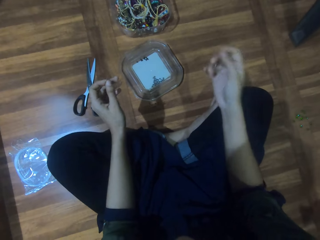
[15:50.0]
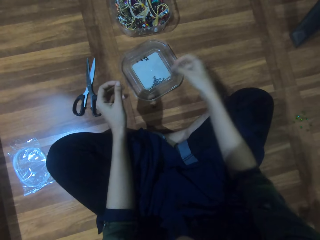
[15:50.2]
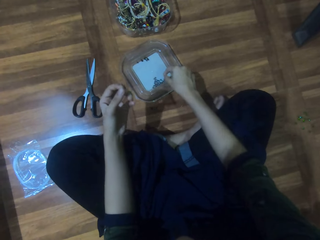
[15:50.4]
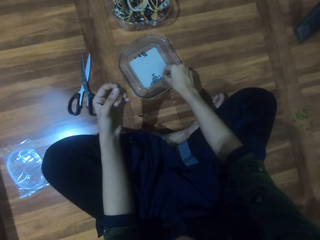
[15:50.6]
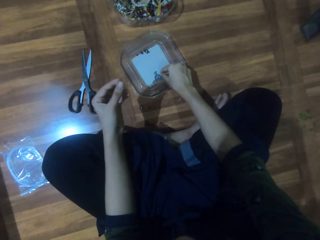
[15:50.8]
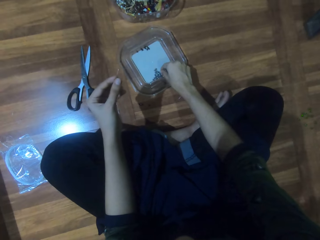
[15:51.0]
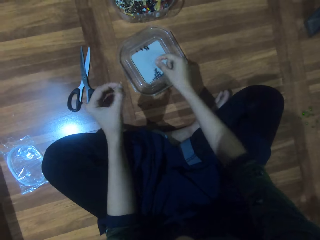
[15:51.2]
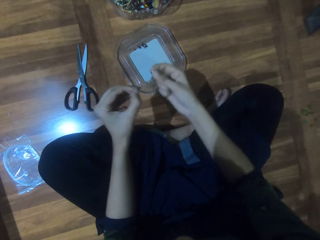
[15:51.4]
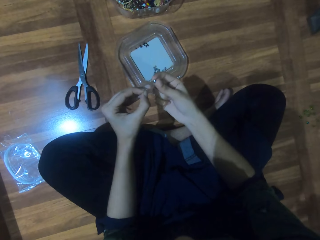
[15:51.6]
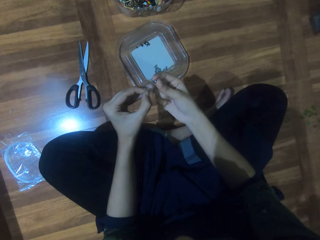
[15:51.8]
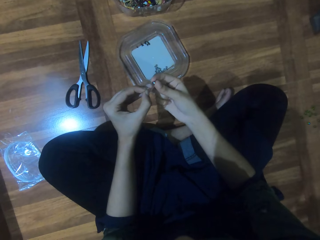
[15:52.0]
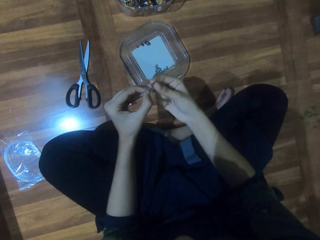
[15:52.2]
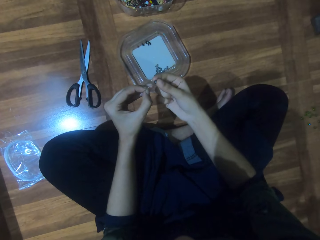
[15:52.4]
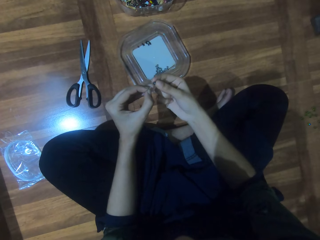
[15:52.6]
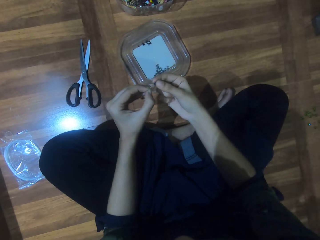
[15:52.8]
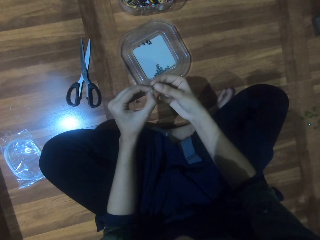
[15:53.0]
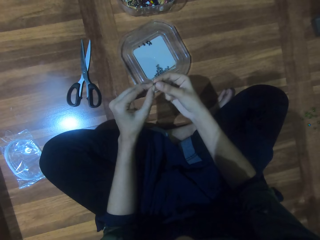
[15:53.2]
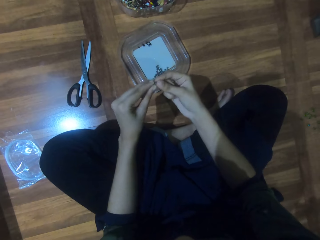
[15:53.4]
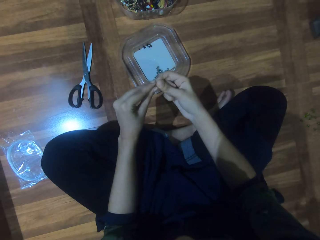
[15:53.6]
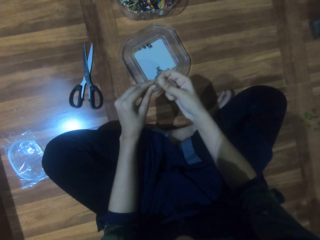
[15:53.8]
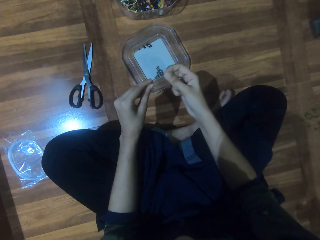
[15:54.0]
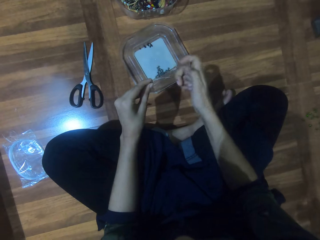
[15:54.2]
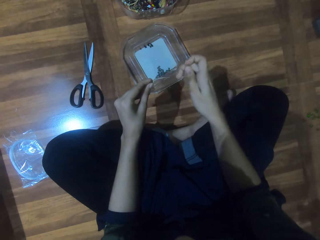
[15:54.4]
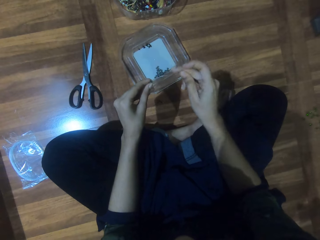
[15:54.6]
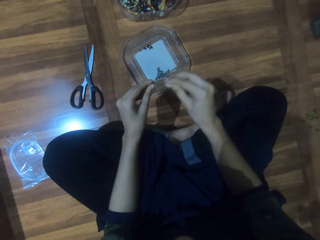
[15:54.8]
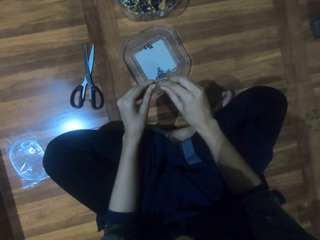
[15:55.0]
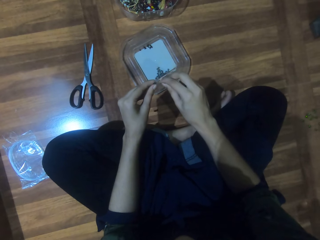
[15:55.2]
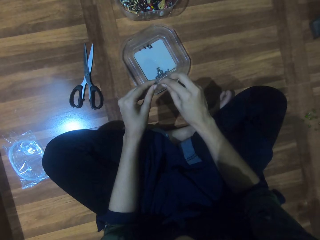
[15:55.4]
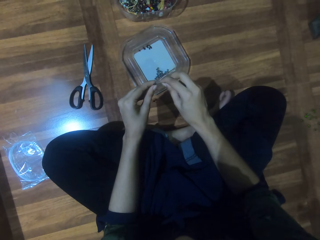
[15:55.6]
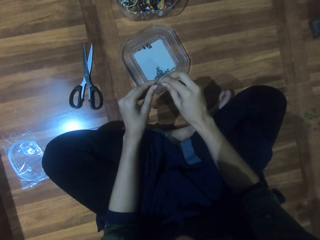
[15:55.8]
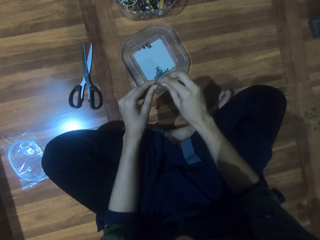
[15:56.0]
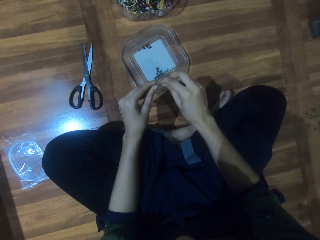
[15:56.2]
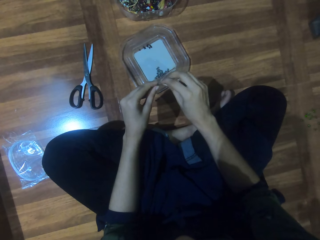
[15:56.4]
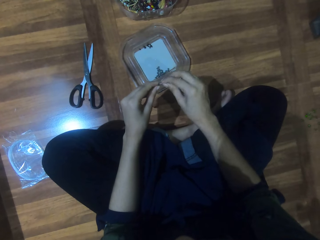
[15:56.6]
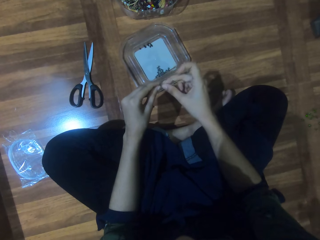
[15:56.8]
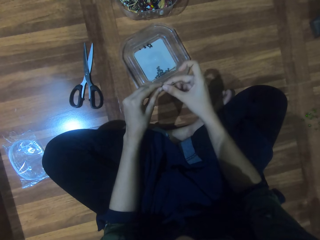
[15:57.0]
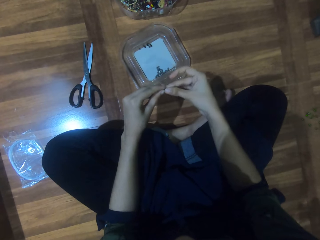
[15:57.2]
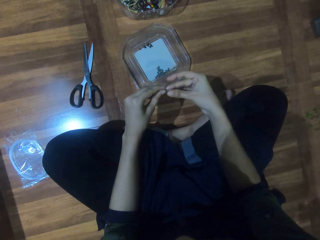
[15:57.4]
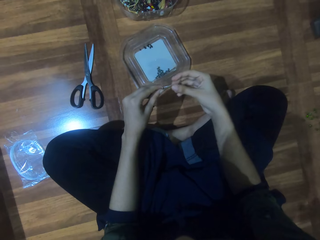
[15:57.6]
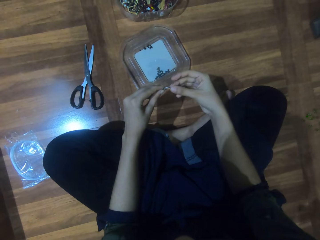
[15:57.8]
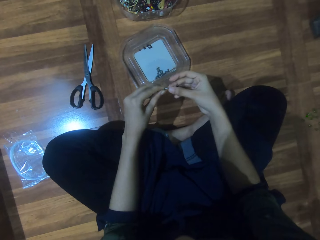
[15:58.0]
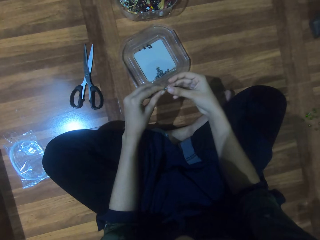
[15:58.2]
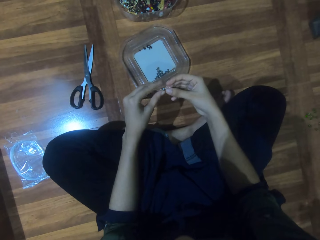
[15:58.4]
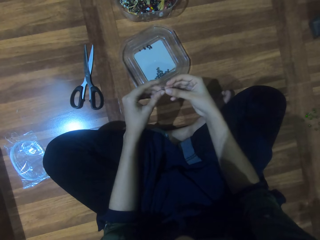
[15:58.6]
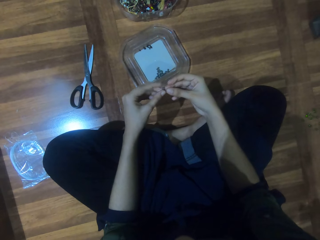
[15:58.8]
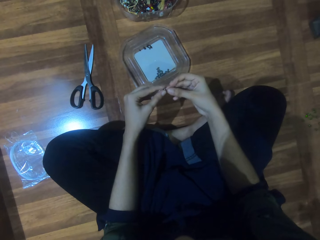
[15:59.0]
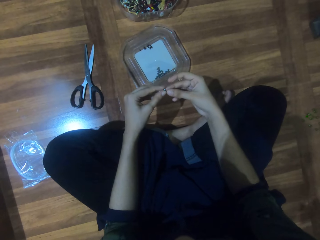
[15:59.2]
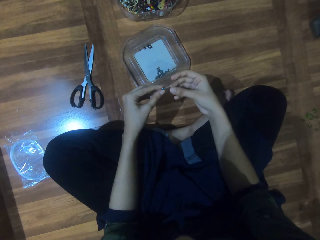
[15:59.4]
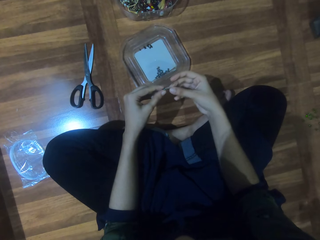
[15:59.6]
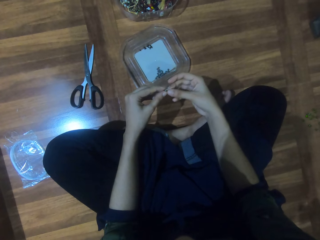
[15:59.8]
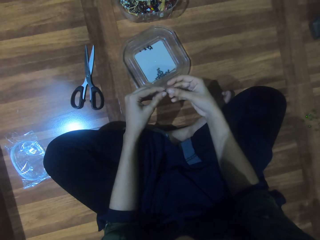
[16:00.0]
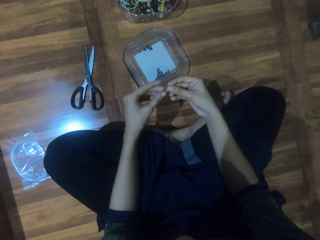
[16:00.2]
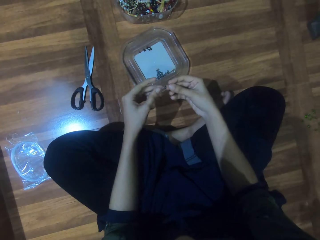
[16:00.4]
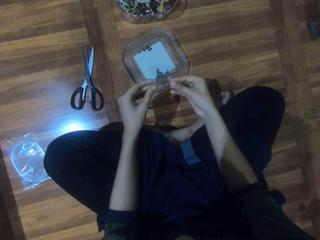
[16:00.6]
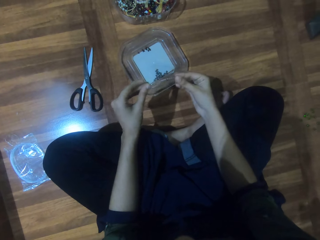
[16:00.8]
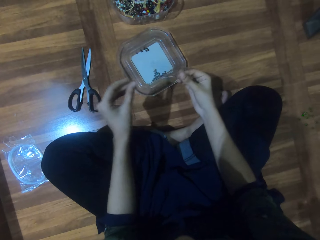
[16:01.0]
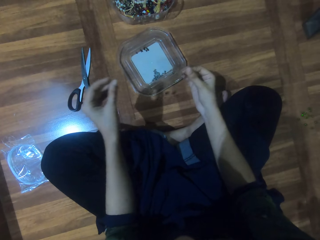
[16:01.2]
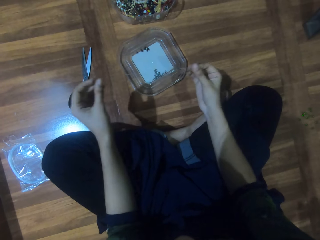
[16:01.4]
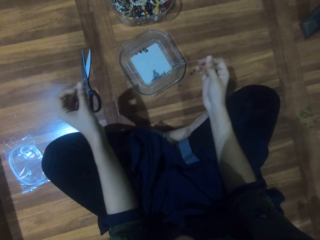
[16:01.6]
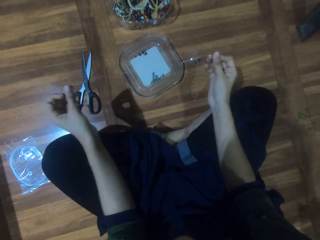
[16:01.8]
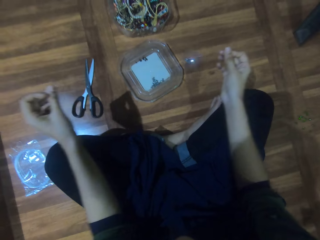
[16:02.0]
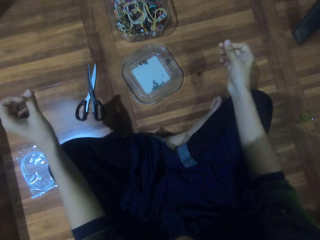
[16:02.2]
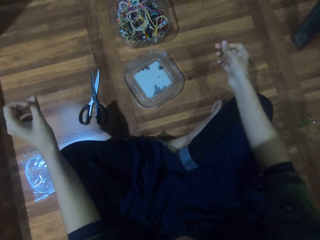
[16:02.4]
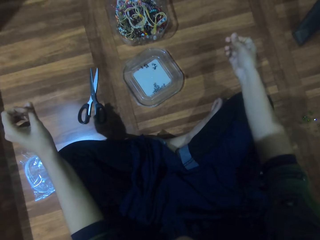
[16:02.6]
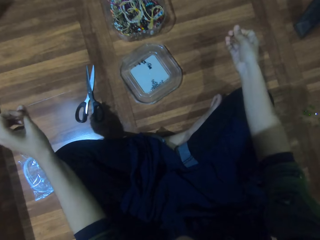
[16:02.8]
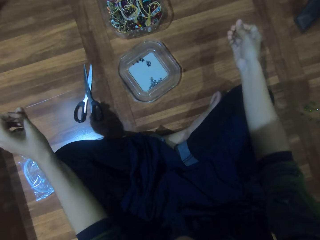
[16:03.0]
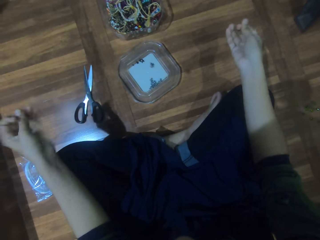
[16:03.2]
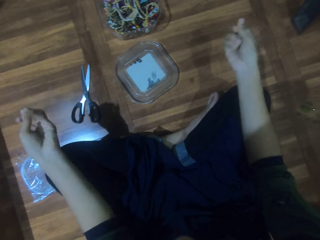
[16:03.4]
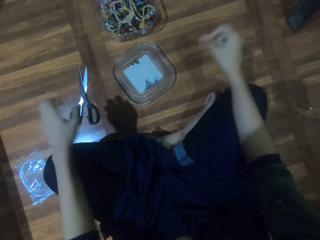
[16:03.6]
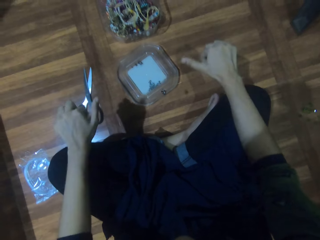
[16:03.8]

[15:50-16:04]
The camera wearer picks the bead. They pass the string through the bead. They push the bead on the string.

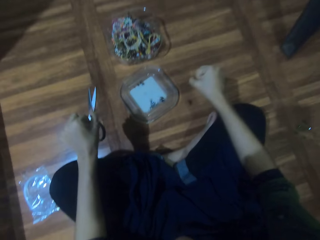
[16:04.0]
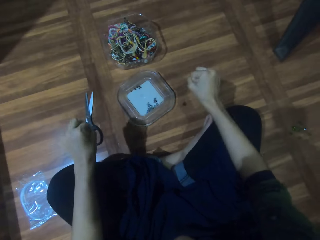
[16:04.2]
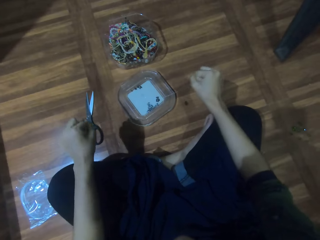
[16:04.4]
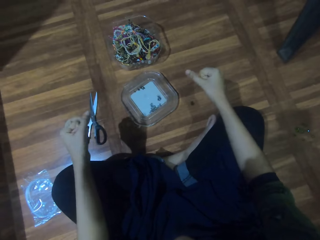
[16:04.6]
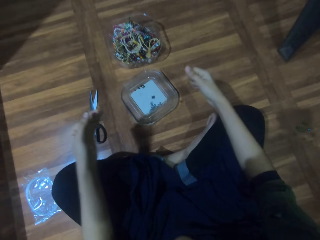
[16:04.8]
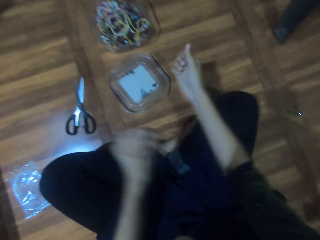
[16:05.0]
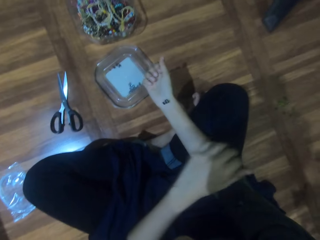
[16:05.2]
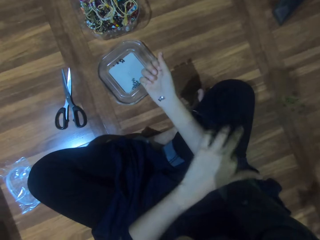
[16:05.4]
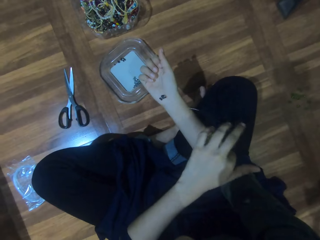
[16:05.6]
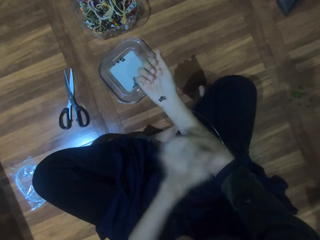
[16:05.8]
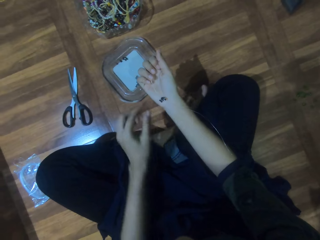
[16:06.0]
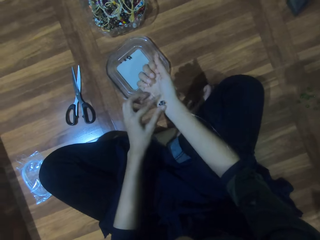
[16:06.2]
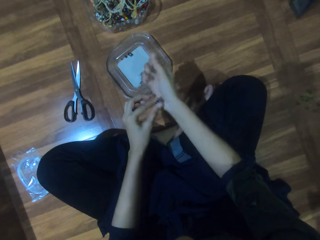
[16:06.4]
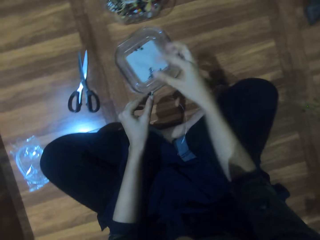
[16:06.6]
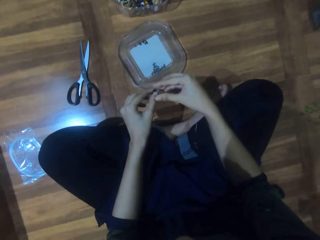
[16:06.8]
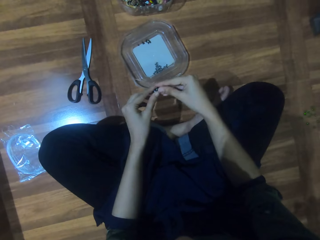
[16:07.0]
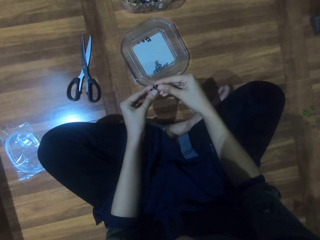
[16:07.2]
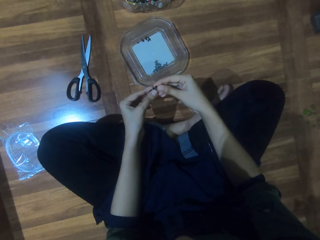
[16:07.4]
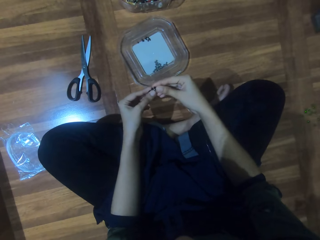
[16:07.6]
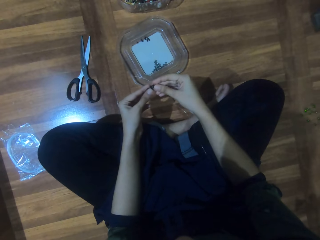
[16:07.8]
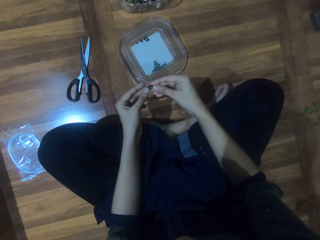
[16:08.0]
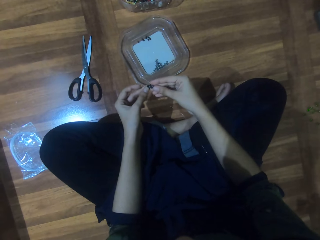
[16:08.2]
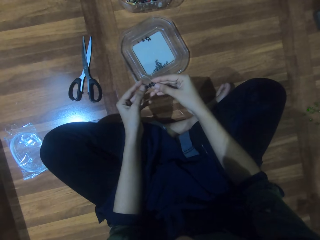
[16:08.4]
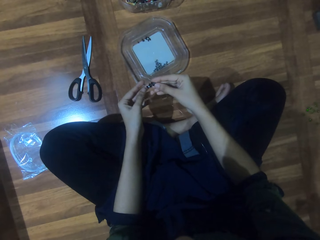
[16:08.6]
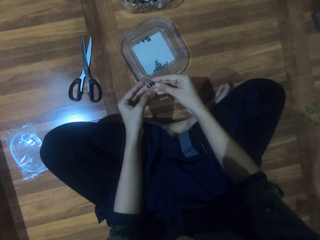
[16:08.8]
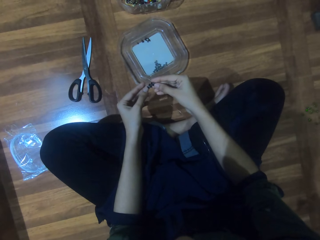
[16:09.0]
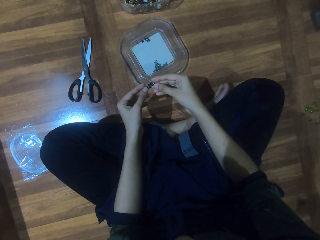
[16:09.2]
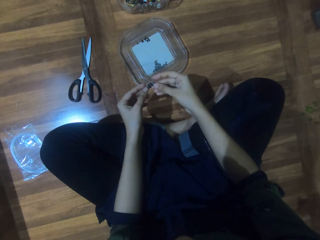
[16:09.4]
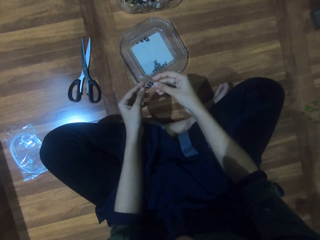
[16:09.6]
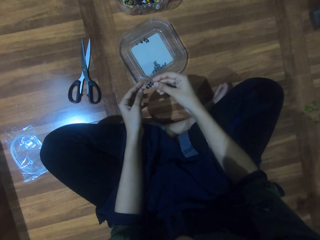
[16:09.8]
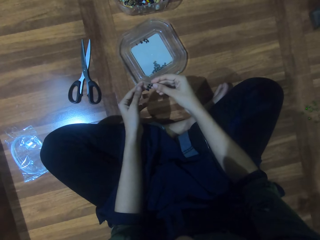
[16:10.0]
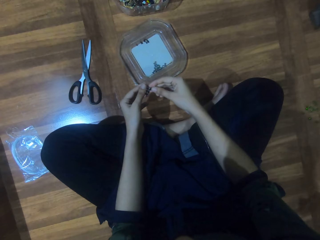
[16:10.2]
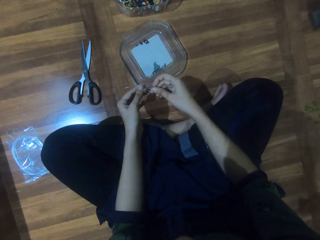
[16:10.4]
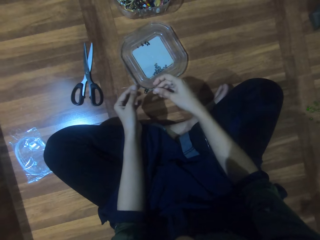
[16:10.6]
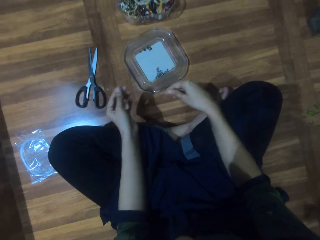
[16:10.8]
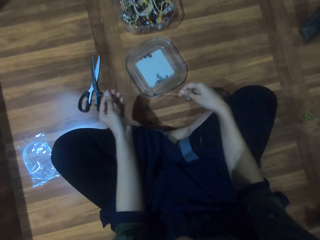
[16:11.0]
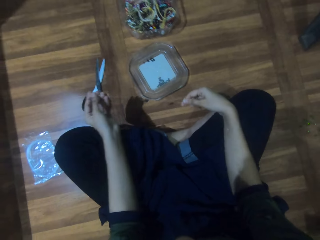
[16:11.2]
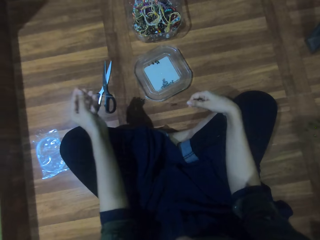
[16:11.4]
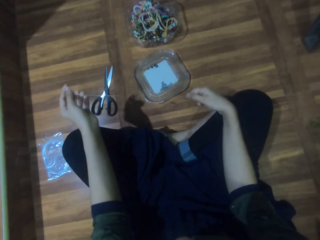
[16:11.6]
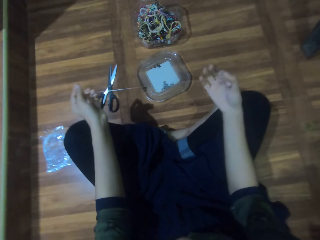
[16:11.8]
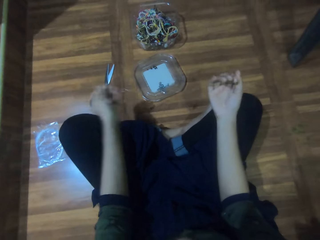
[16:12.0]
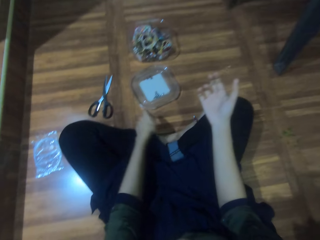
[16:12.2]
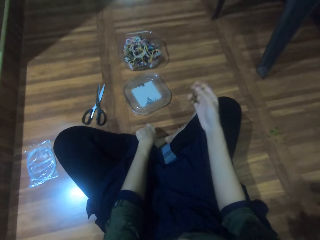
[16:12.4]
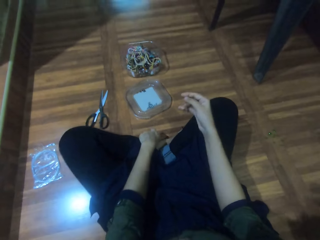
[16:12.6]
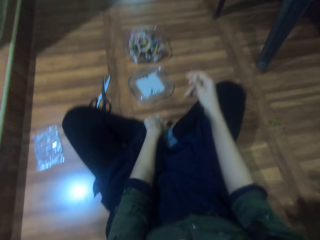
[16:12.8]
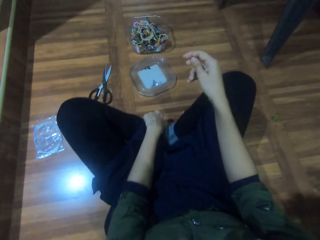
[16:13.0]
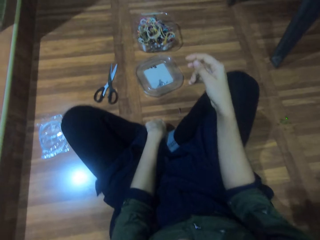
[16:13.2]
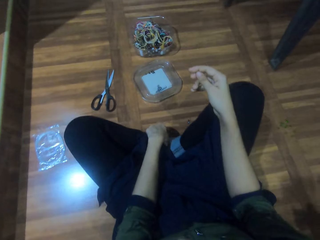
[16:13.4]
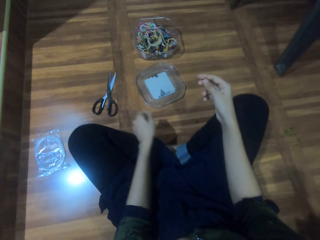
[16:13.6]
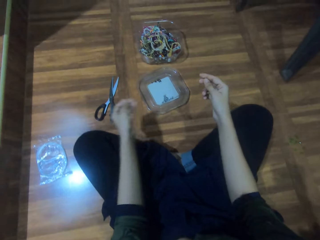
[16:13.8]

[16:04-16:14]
The camera wearer looks at the bead. They hold the bead. They straighten the string.
